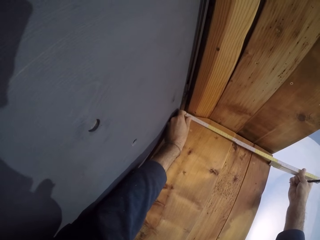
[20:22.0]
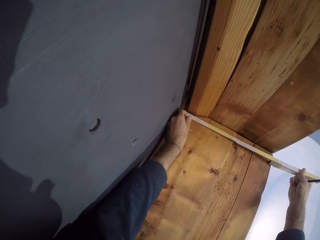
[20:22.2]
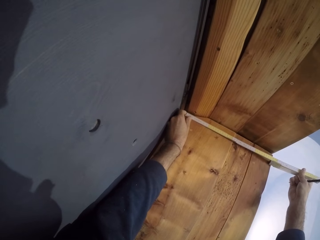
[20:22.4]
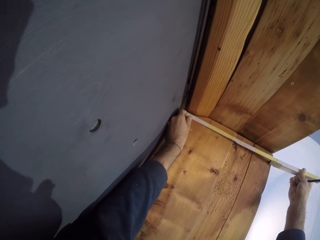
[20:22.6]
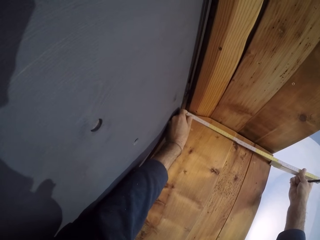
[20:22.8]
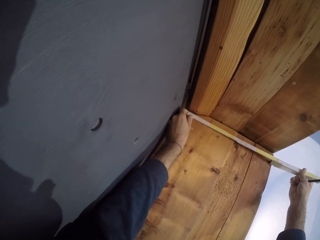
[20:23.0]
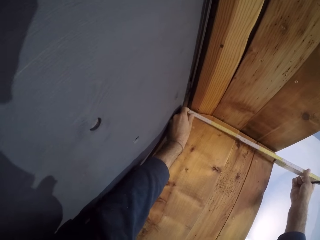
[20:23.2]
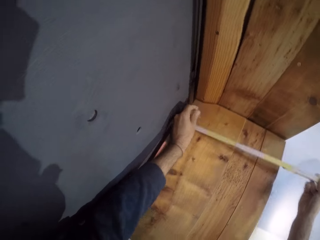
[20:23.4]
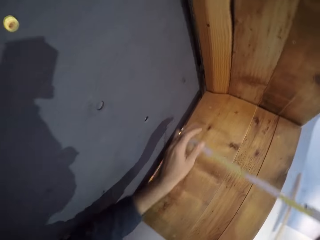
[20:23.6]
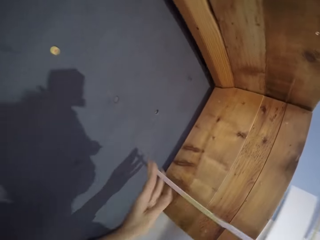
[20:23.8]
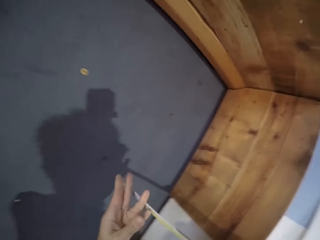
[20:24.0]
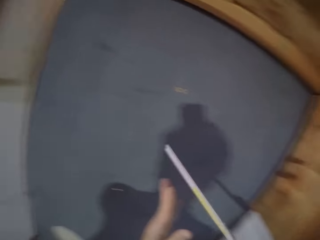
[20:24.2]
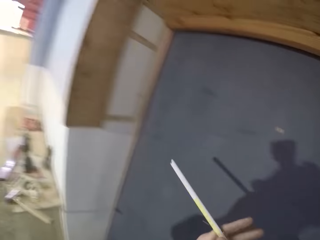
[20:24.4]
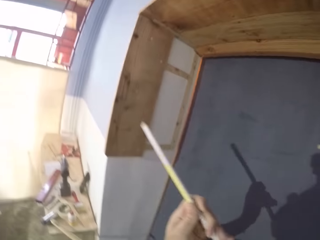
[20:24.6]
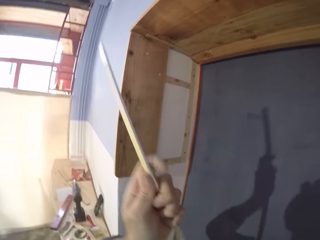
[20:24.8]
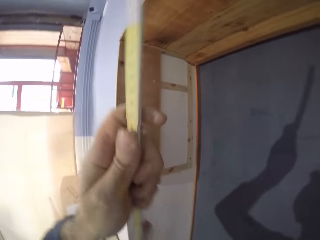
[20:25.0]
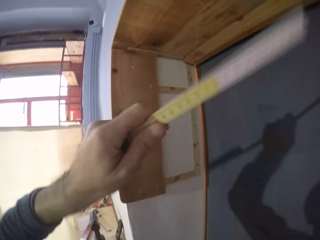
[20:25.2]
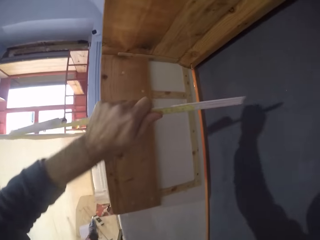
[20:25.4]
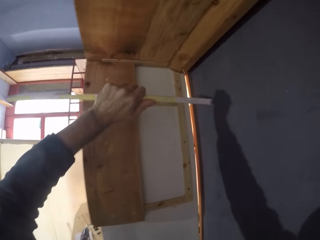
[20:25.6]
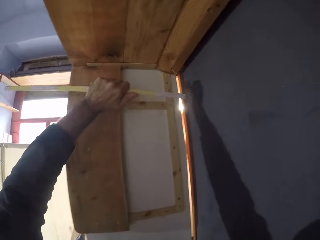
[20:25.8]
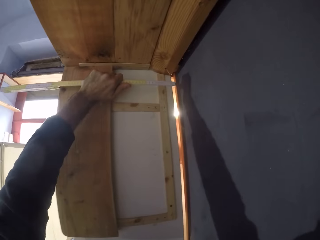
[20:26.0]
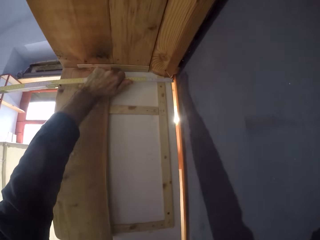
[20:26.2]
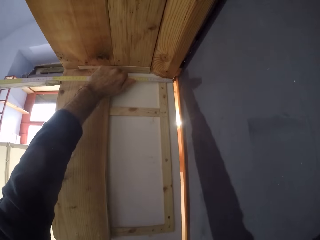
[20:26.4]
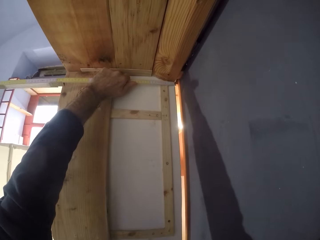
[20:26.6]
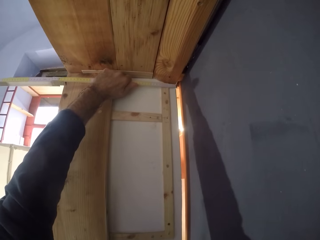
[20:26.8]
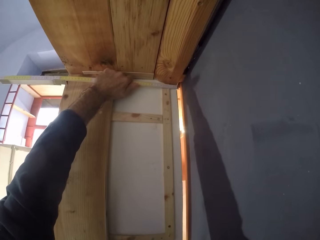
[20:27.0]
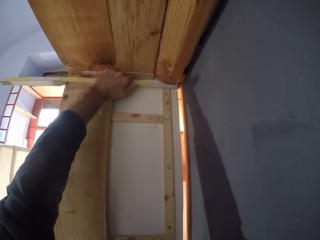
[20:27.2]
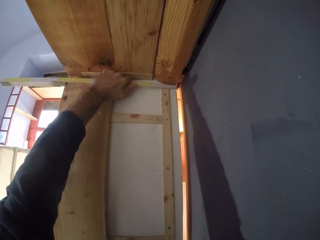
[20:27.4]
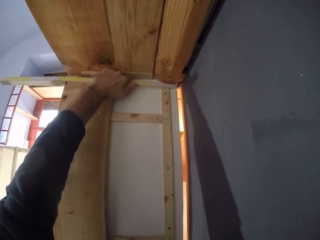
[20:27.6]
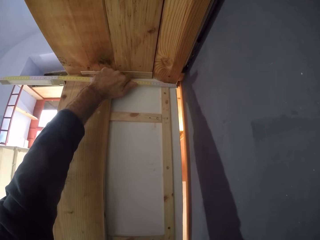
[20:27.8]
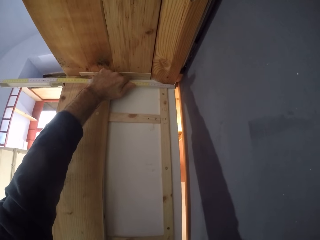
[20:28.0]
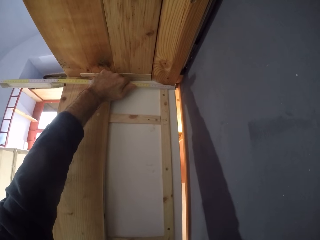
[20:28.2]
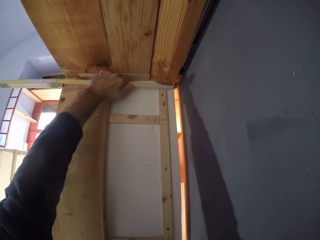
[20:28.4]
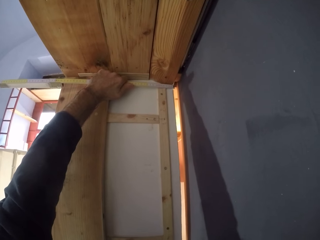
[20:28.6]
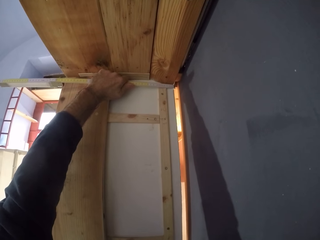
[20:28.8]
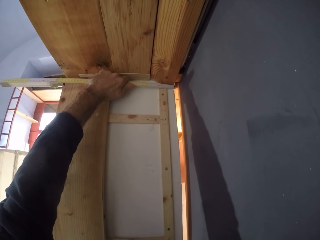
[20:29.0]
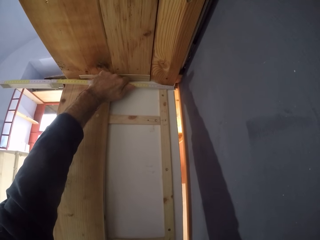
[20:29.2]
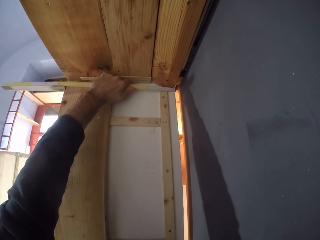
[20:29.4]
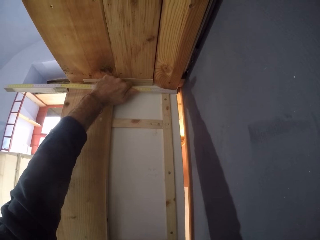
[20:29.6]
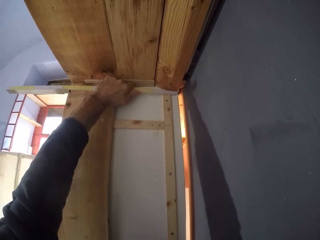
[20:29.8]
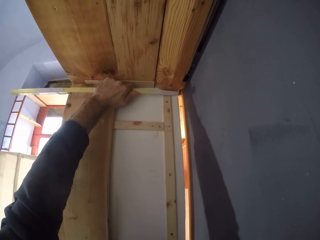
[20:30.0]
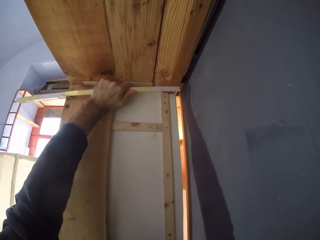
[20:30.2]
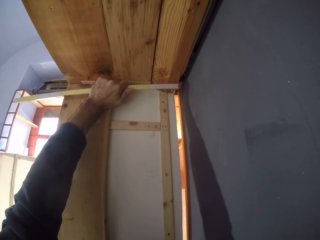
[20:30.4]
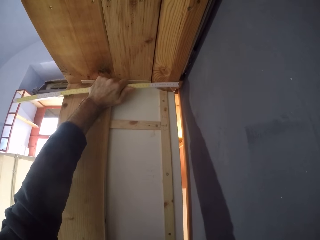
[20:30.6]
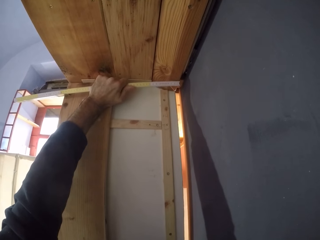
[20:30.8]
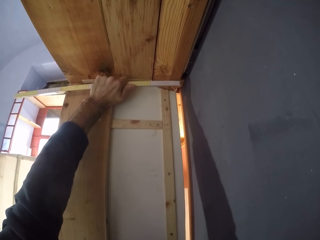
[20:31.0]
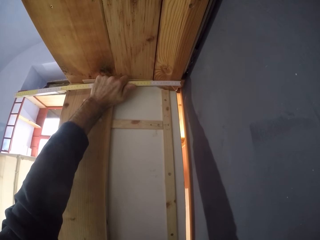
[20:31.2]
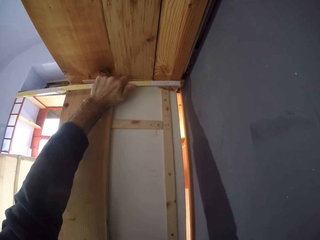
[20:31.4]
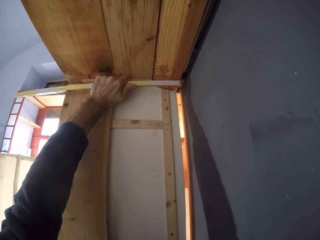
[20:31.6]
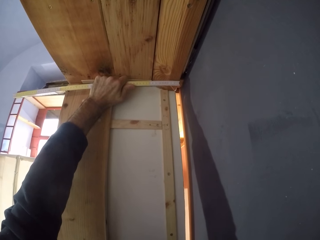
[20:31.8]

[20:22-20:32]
The camera wearer measures the wall.

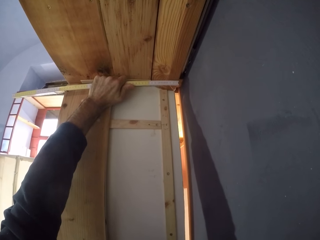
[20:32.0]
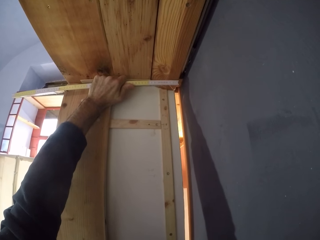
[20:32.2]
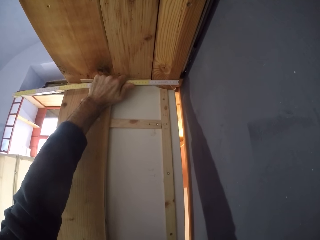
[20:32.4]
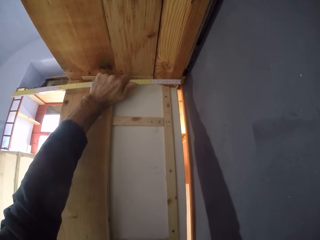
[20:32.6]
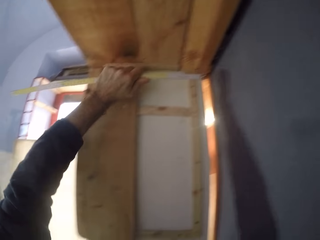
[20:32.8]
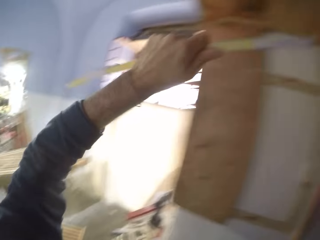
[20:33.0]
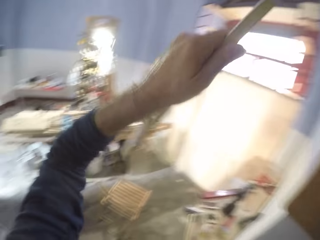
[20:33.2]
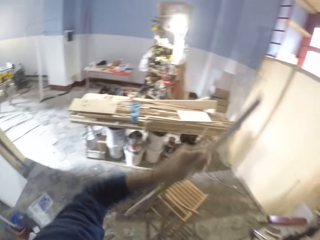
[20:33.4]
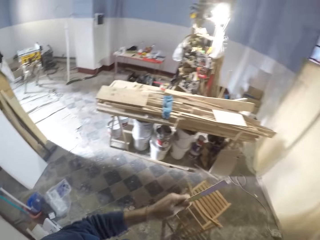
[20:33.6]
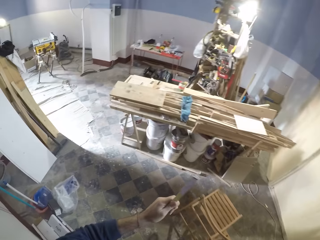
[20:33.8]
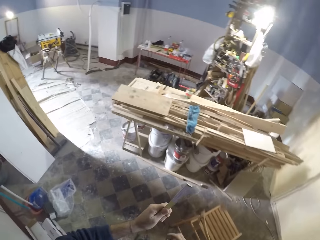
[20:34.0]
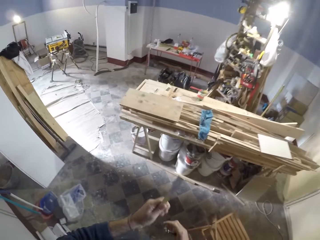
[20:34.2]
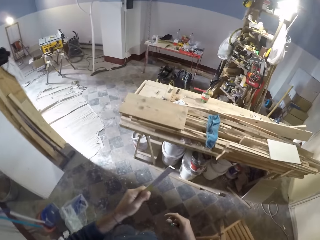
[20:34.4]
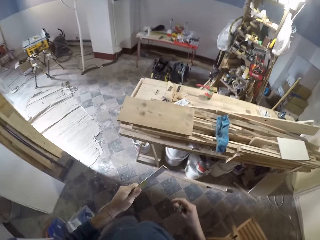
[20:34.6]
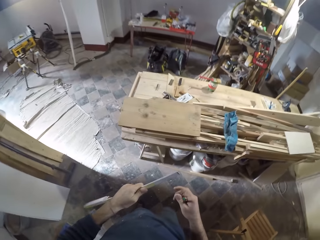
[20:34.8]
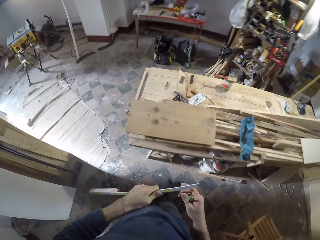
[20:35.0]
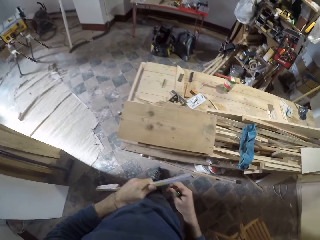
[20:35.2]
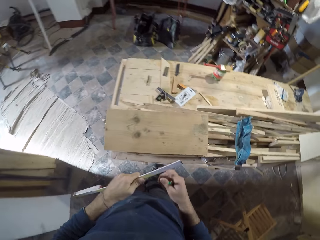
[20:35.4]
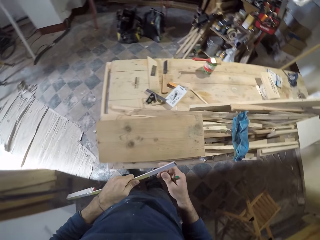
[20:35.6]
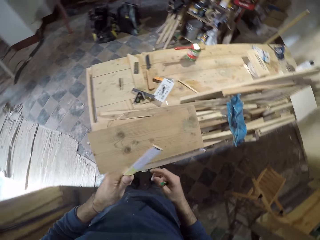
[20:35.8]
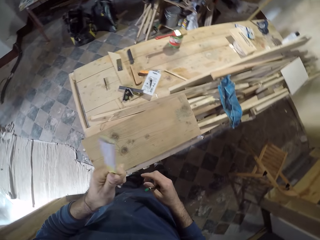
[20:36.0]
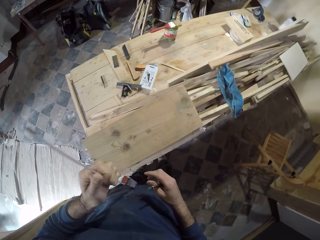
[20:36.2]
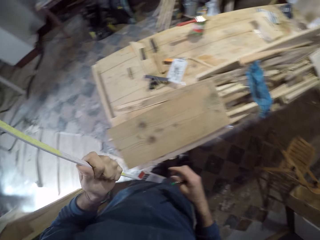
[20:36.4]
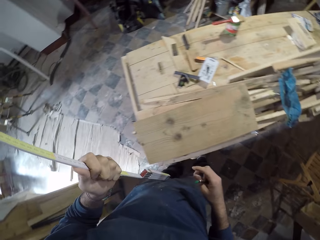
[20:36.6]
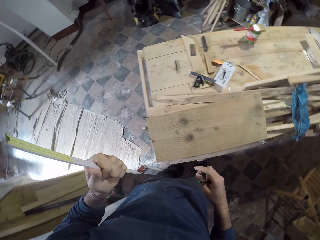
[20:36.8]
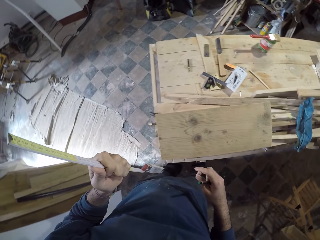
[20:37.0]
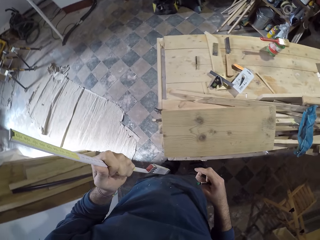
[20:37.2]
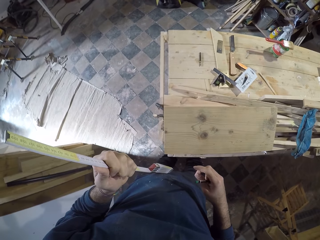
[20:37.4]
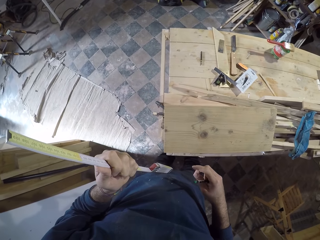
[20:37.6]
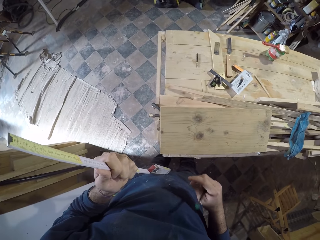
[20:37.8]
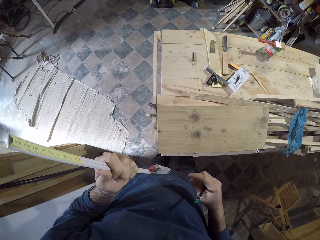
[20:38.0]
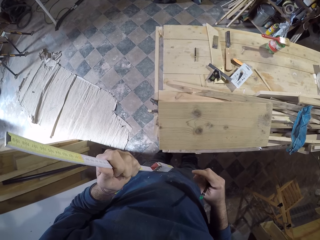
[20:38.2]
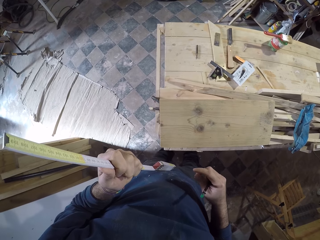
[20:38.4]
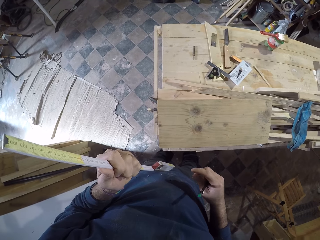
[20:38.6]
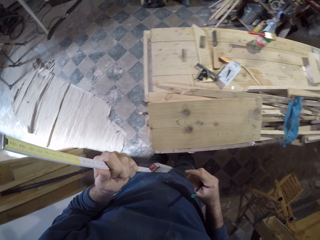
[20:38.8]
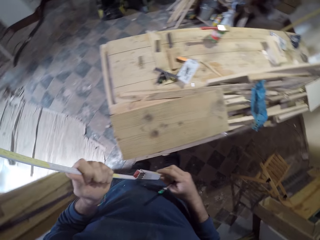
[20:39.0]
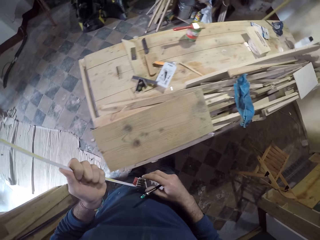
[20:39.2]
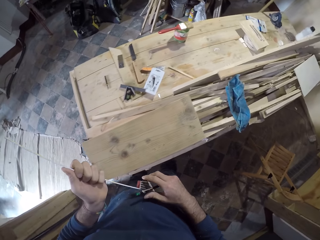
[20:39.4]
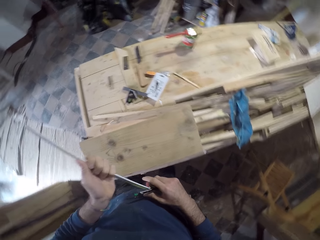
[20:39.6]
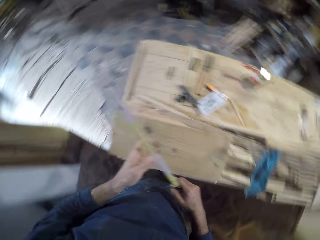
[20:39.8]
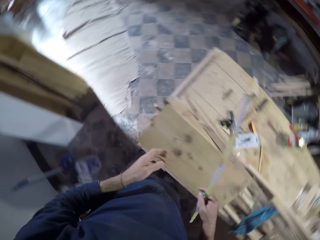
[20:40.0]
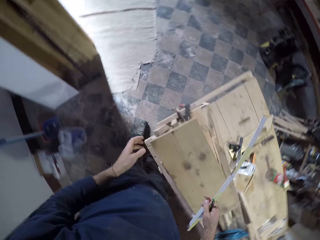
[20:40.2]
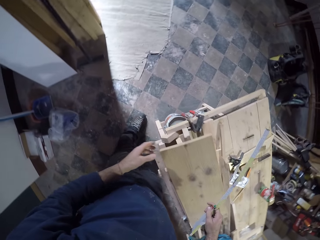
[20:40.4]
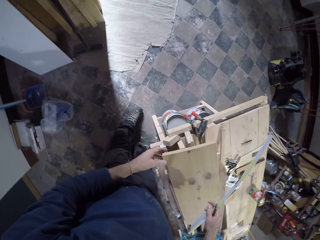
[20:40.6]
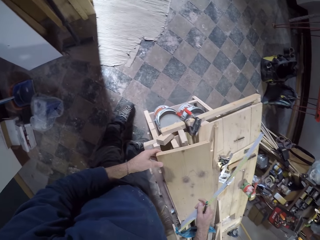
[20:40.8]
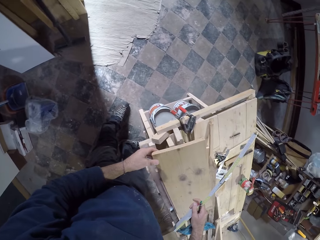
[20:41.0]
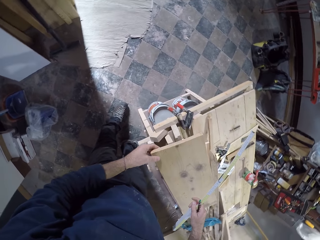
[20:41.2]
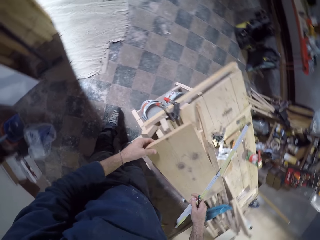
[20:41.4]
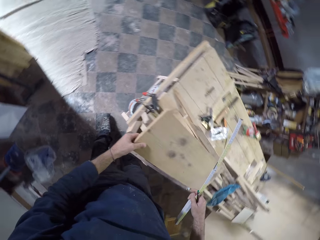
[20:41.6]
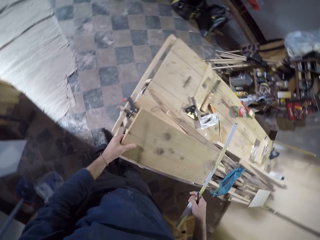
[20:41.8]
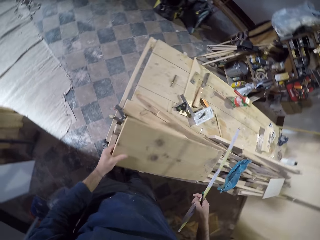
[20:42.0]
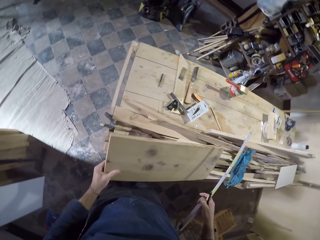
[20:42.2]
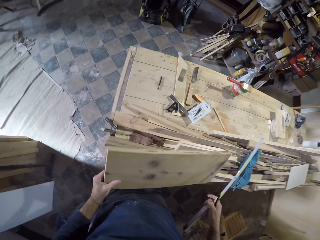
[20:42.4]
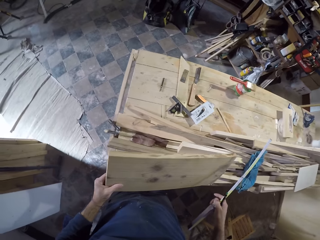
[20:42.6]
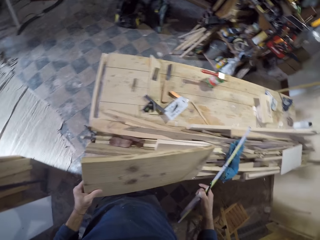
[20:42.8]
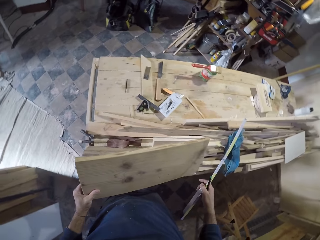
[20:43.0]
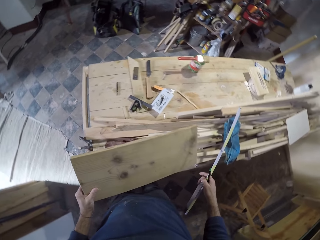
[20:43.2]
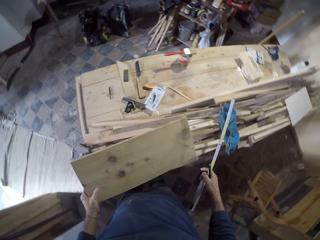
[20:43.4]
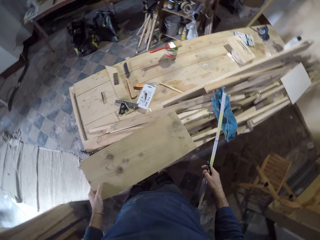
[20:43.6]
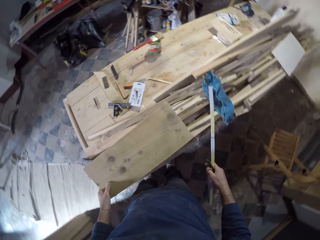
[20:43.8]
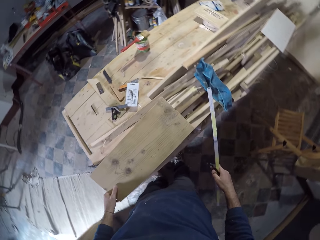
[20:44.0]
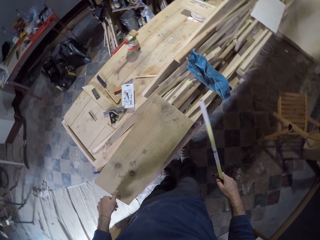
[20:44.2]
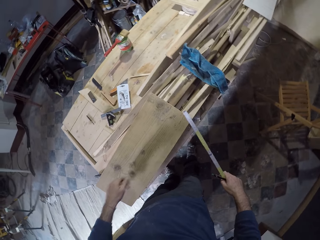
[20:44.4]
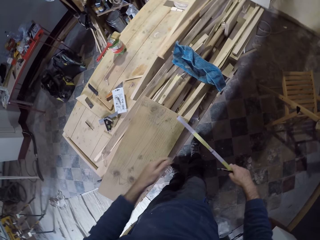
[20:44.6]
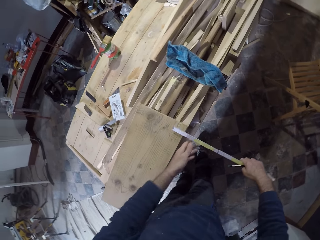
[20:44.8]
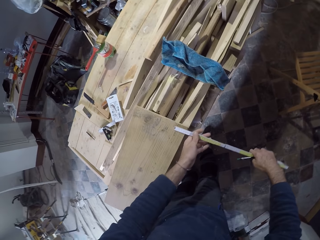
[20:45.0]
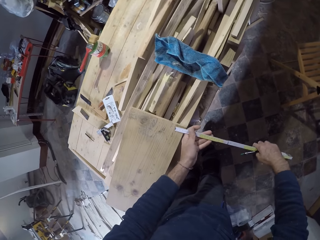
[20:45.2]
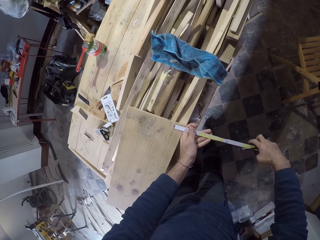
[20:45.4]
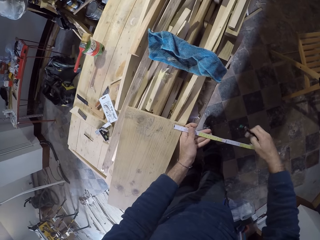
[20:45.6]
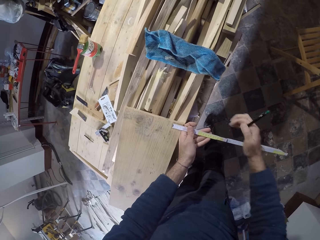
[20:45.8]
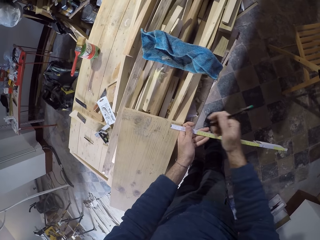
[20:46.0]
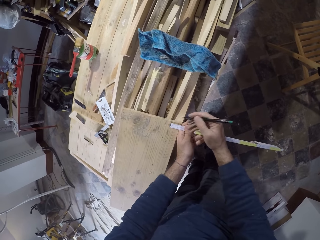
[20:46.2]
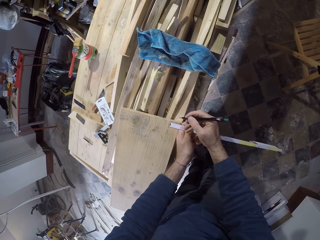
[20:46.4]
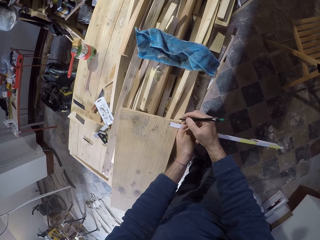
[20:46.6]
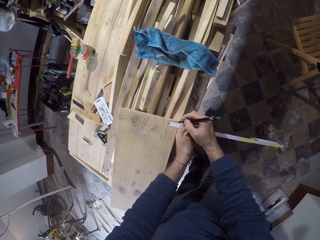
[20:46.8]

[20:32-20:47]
The camera wearer lowers the tape rule. He walks towards the workshop table. He passes the tape rule to his right hand. He raises the wood from the workshop table with his left hand. He holds the wood. He places the wood on the workshop table with his left hand. He measures the wood with the tape rule and the pen.
